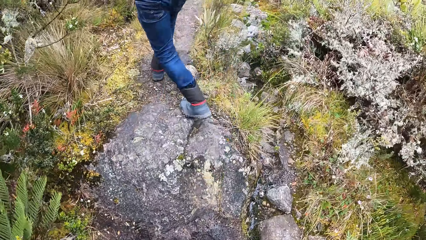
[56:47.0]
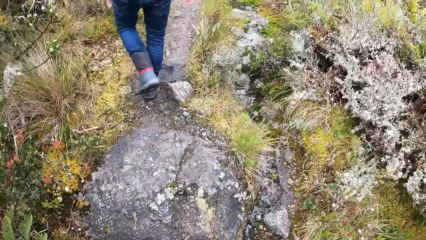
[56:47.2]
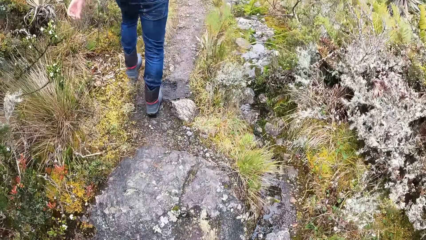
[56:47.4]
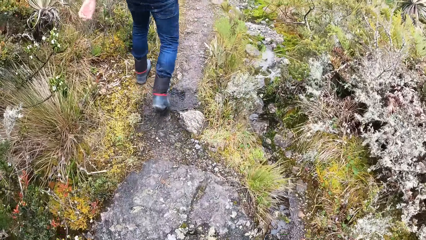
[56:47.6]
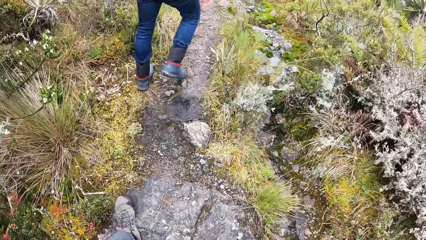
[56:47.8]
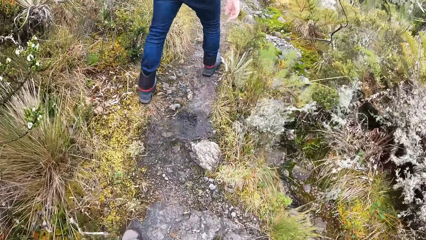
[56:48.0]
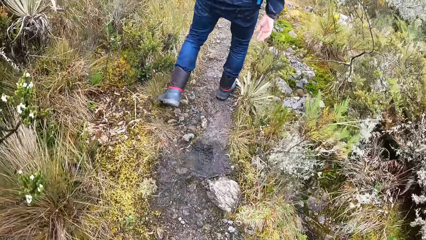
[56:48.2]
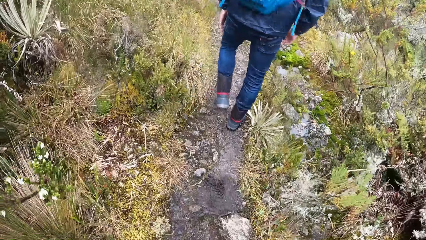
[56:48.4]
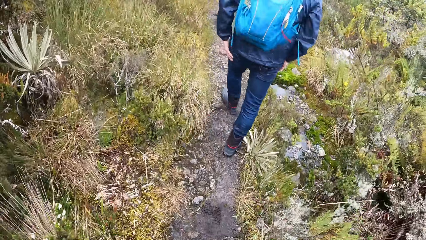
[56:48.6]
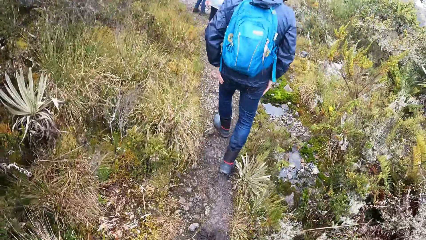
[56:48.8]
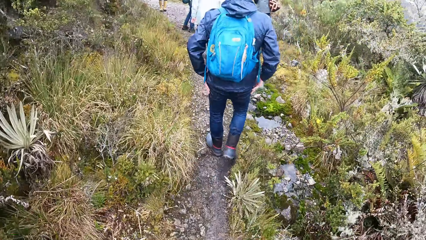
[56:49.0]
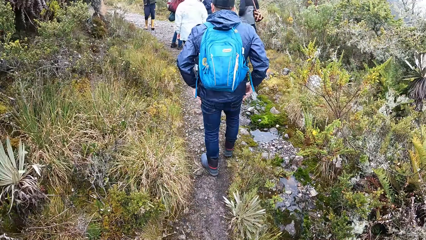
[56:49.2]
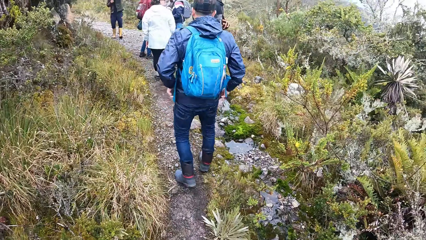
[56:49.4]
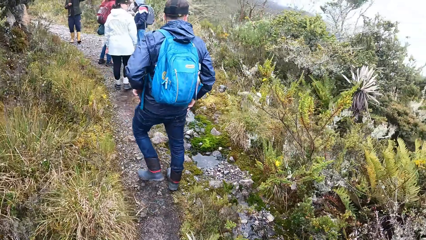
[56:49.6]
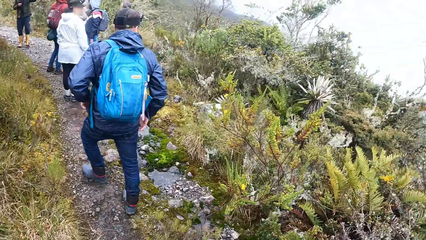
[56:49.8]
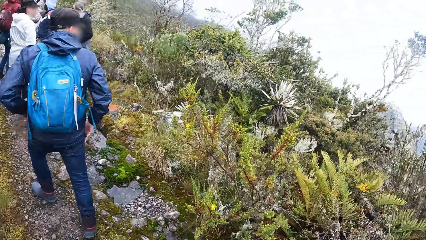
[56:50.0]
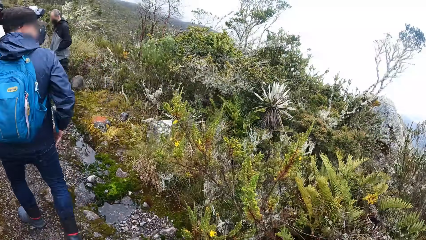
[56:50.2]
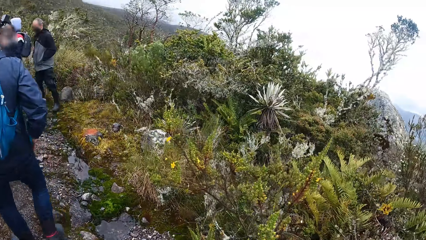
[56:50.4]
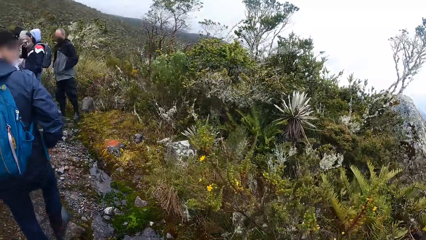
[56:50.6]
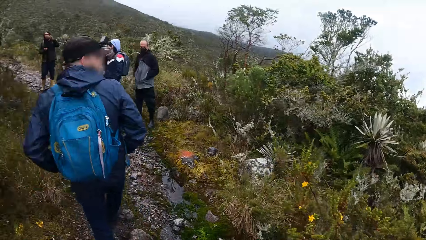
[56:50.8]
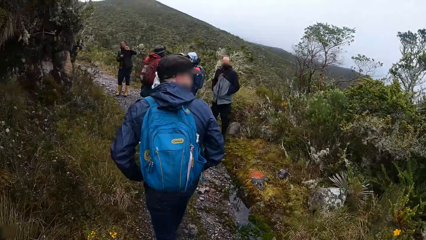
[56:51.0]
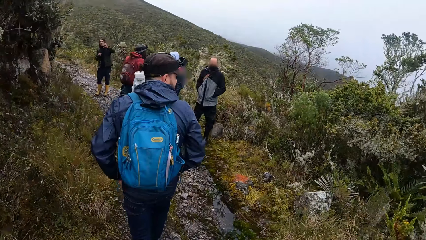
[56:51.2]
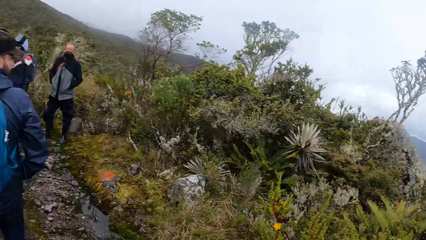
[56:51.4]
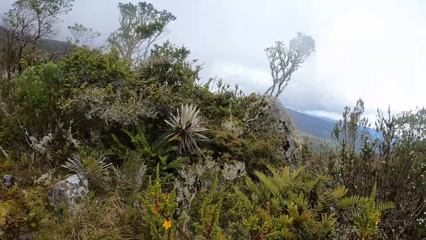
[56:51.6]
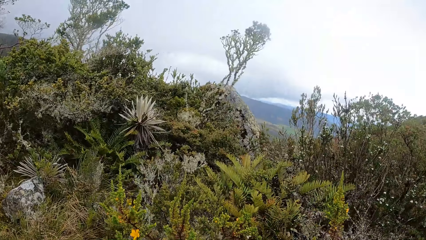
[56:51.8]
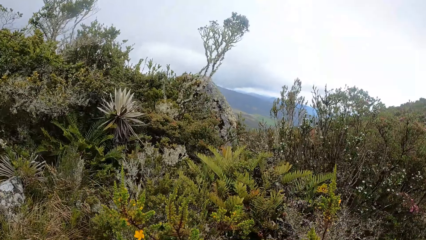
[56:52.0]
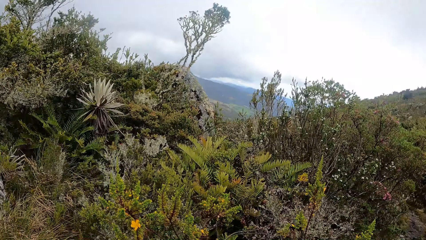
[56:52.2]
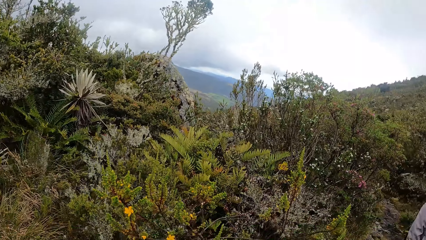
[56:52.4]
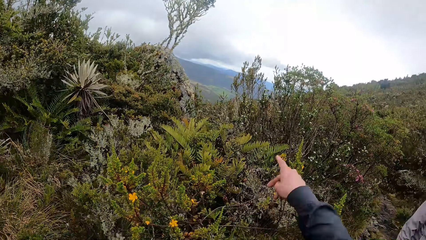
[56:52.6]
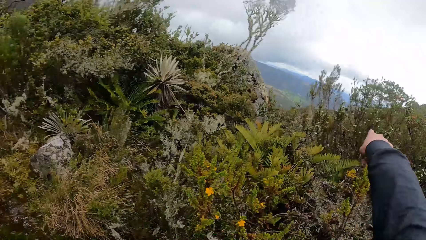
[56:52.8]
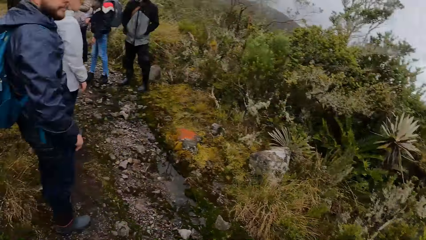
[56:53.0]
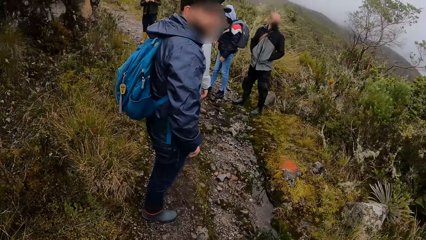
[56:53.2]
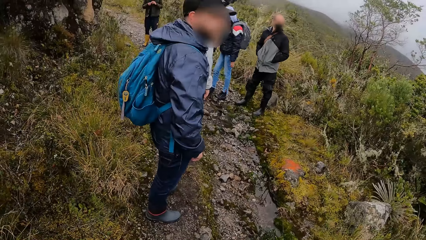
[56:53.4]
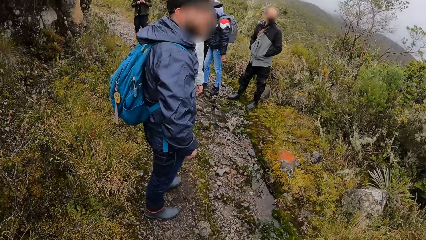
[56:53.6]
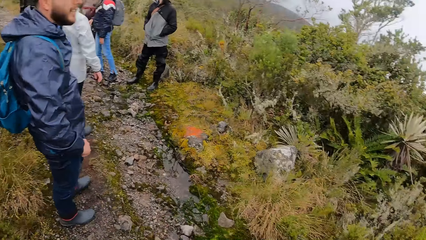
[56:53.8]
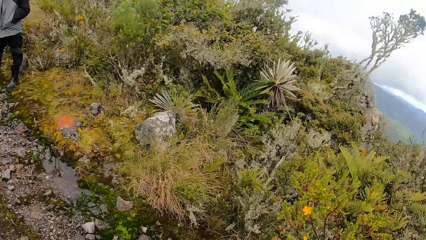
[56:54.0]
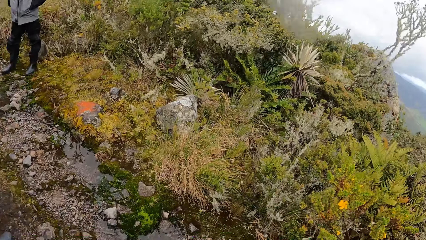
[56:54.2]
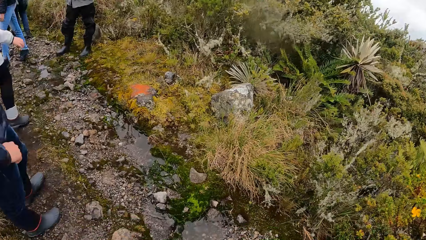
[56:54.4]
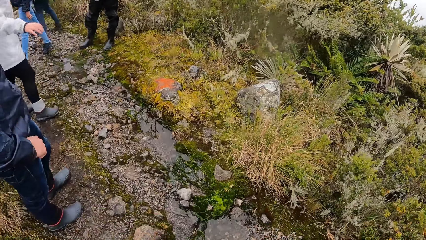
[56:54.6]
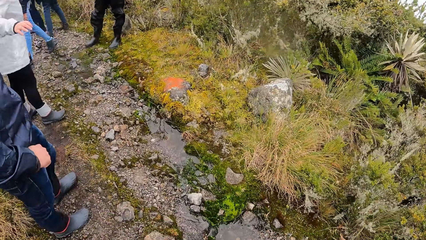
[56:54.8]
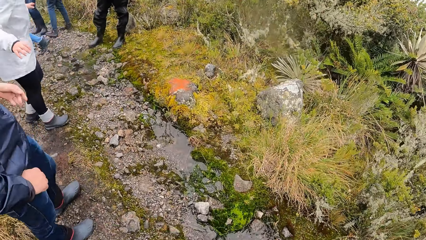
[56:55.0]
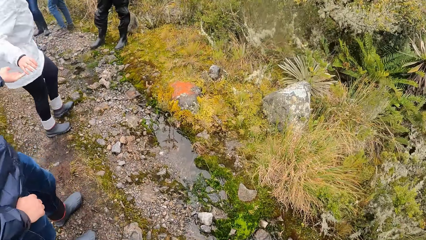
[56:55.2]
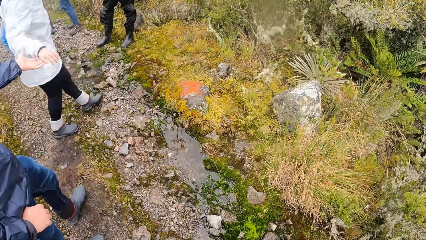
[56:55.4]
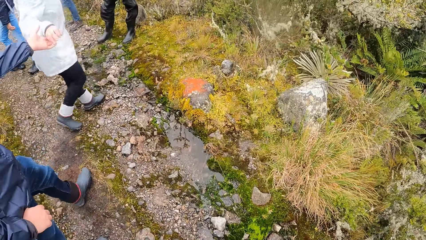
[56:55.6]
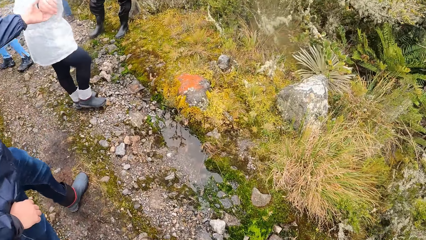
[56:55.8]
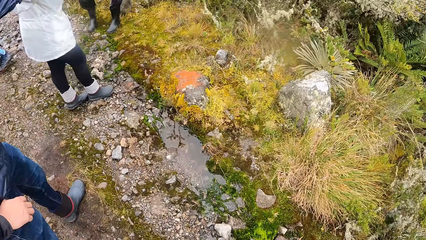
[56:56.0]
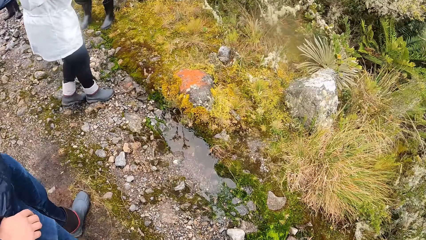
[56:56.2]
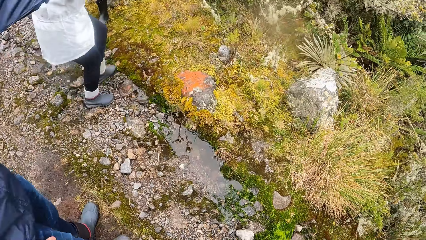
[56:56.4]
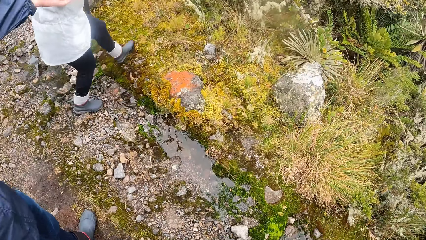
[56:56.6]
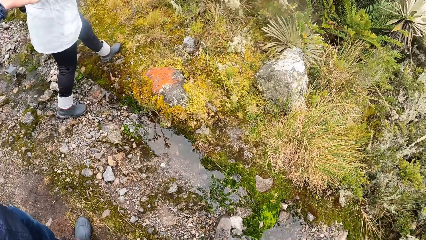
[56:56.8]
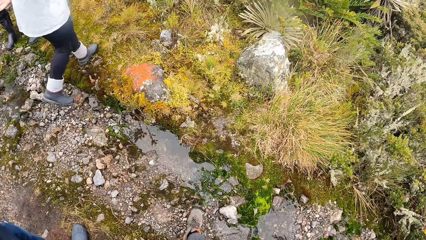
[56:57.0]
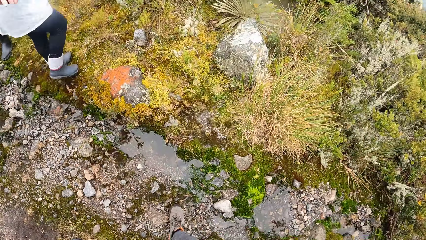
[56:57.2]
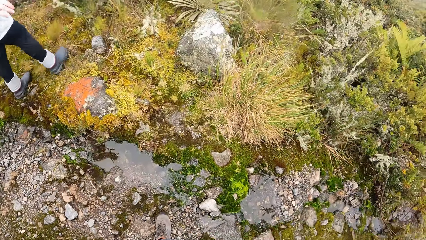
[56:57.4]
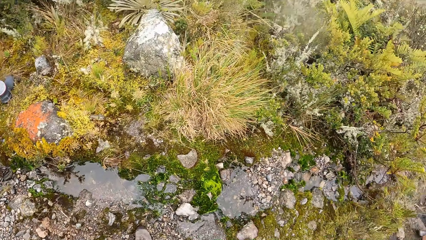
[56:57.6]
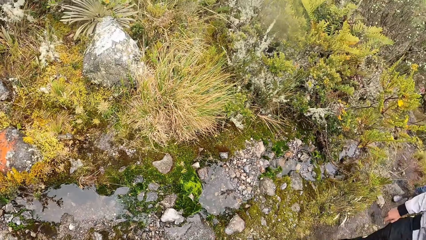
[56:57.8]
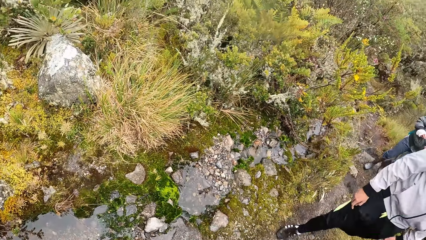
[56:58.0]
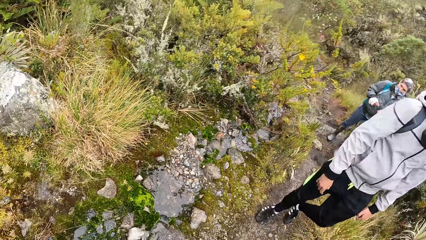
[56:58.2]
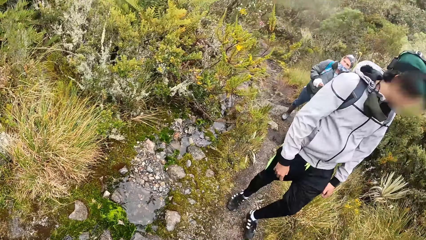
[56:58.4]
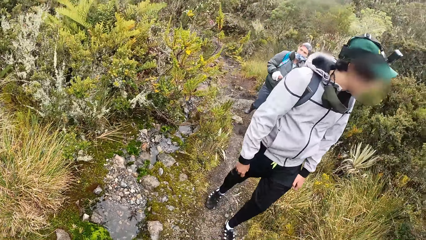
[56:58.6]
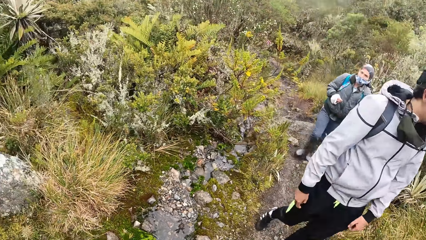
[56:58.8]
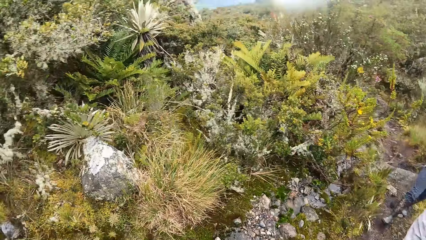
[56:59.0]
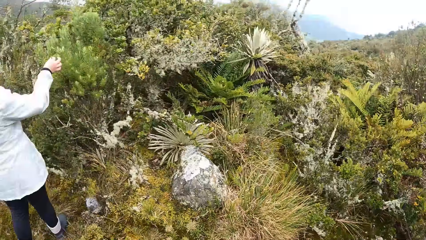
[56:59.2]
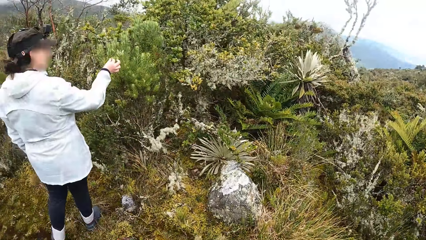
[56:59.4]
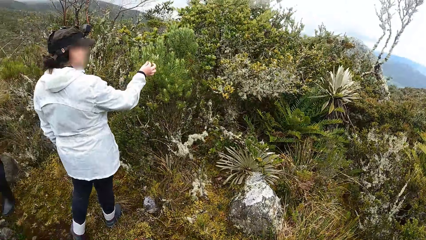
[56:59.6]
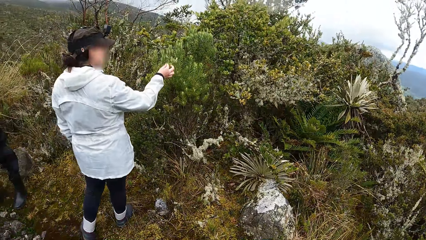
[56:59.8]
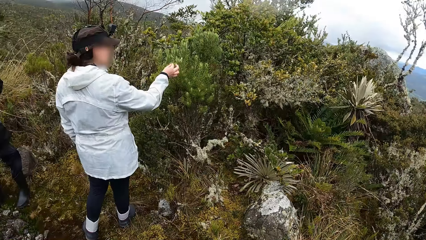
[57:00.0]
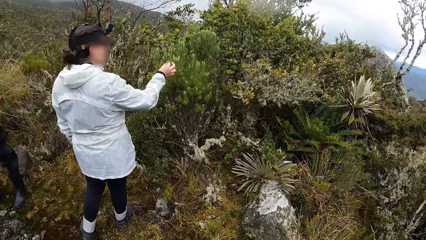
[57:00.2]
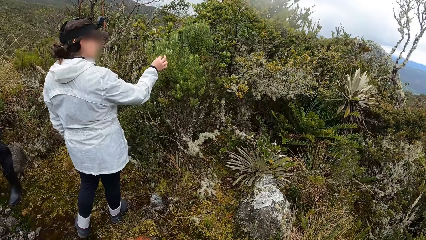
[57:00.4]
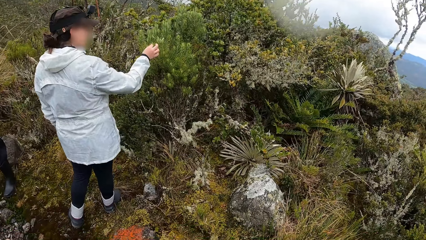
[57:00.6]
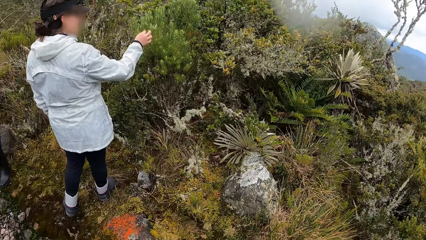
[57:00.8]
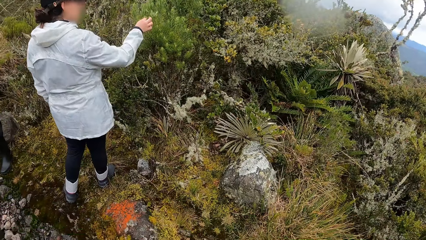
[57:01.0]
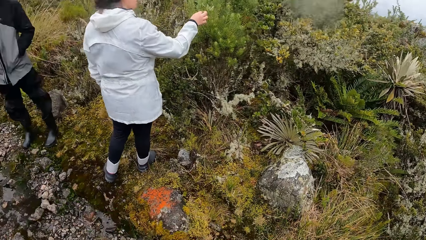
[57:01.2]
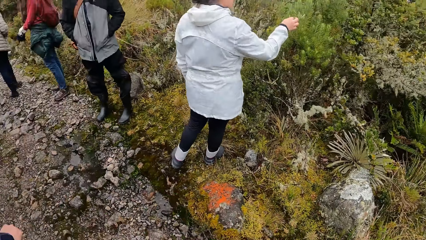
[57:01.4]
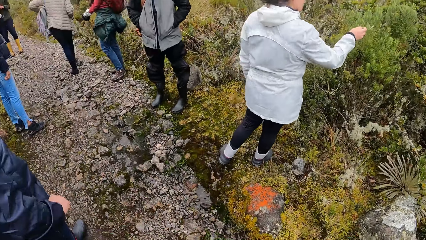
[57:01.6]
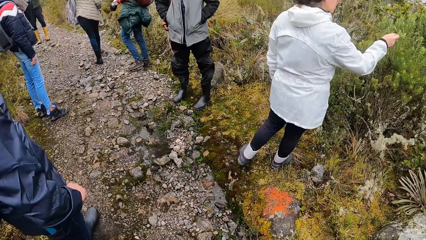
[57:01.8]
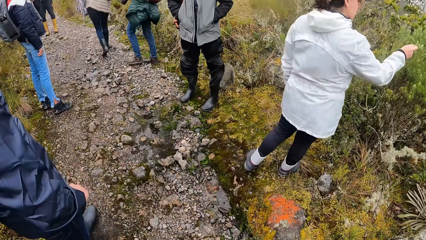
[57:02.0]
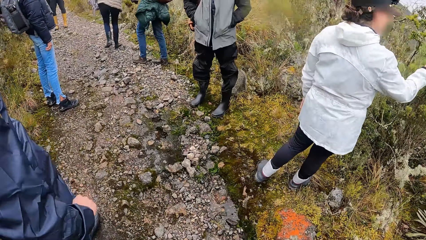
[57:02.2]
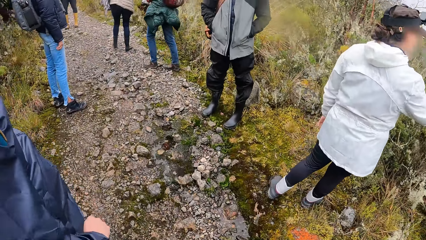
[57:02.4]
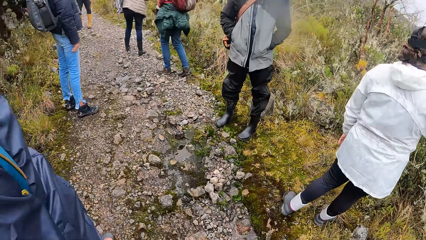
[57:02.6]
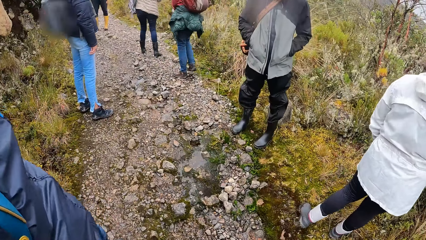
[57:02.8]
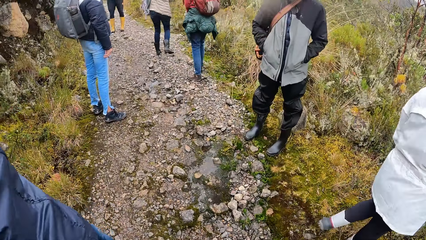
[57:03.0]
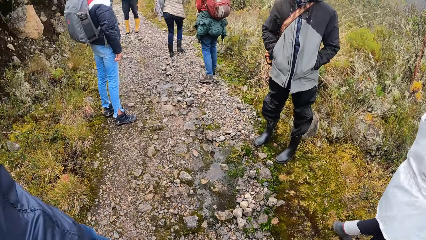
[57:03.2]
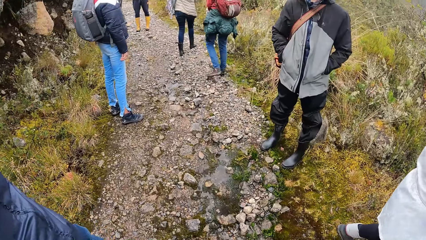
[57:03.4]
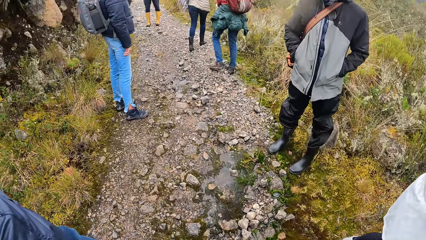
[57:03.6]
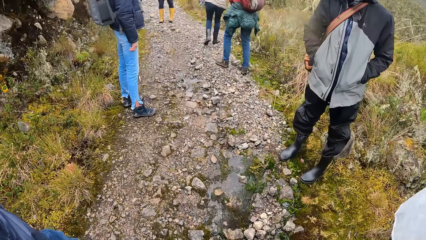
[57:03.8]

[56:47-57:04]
The camera wearer looks around. They point at the trees. They walk. They look around.
